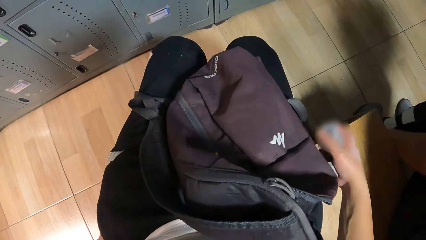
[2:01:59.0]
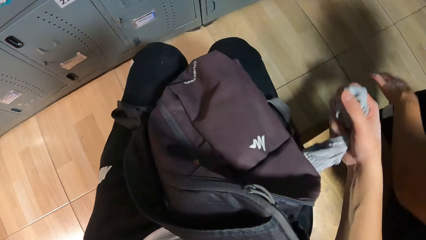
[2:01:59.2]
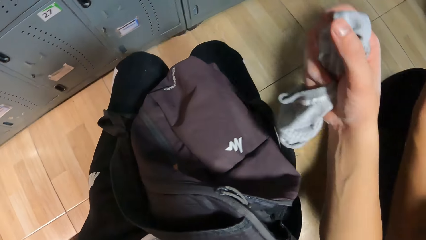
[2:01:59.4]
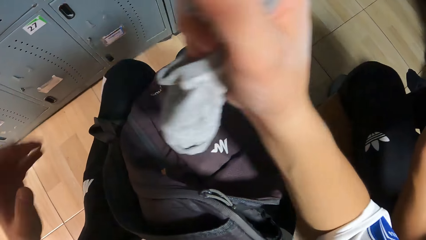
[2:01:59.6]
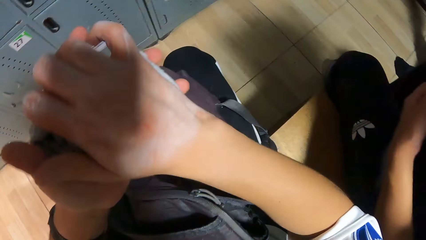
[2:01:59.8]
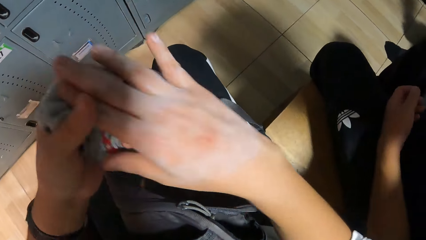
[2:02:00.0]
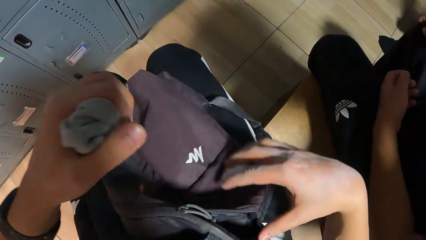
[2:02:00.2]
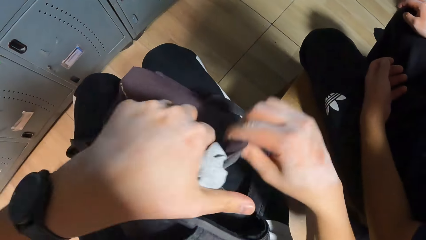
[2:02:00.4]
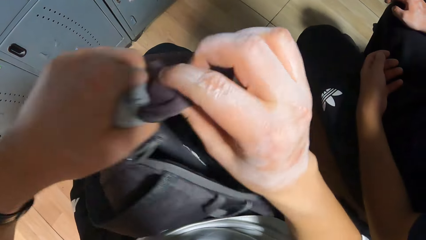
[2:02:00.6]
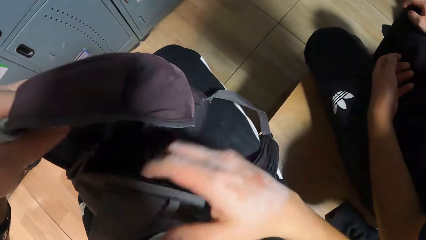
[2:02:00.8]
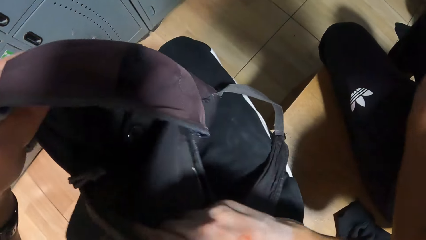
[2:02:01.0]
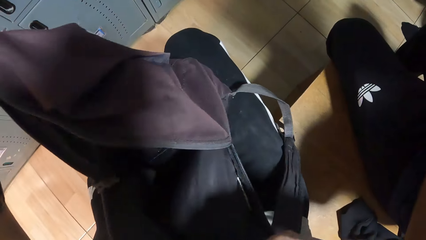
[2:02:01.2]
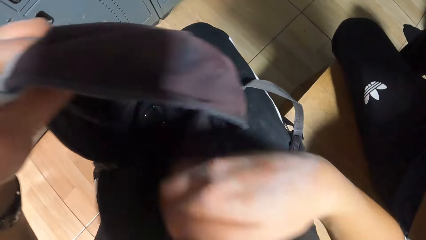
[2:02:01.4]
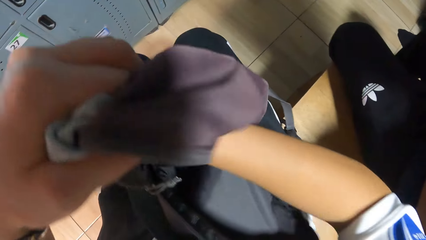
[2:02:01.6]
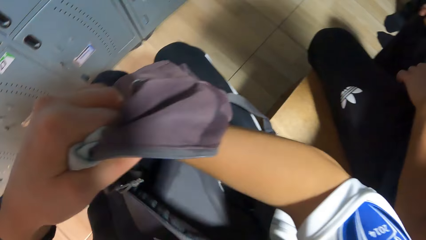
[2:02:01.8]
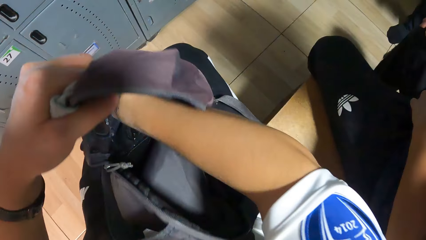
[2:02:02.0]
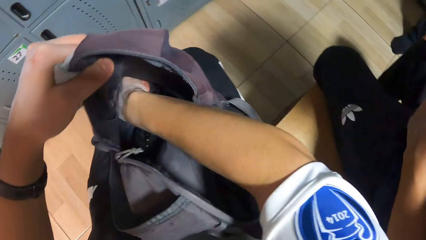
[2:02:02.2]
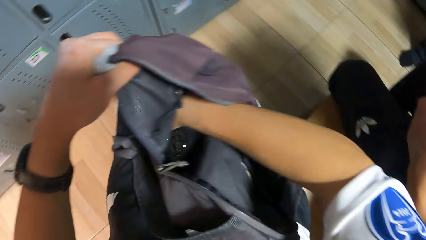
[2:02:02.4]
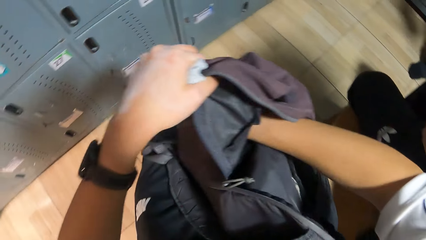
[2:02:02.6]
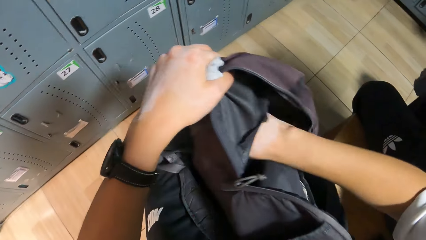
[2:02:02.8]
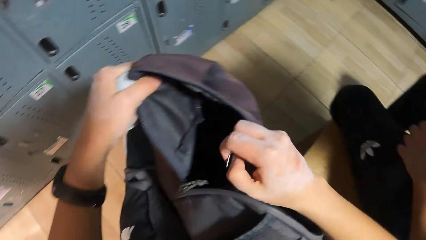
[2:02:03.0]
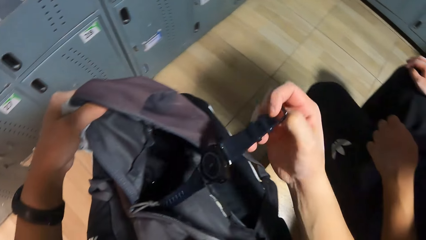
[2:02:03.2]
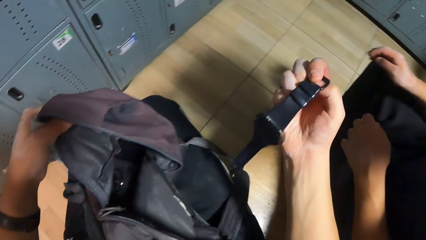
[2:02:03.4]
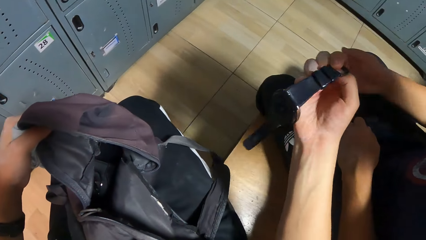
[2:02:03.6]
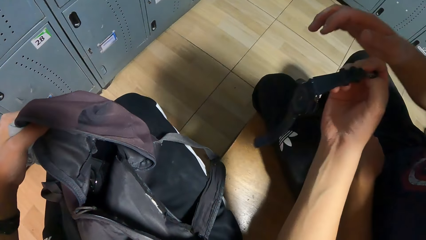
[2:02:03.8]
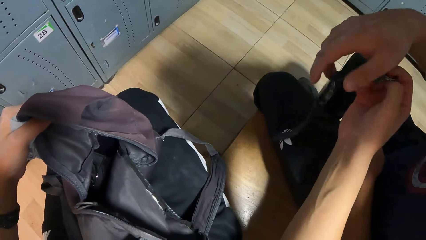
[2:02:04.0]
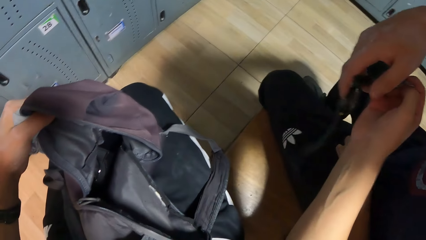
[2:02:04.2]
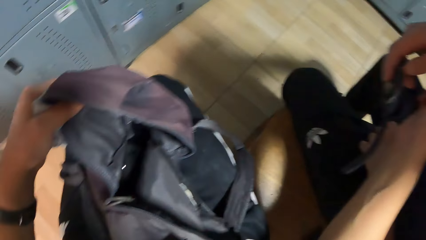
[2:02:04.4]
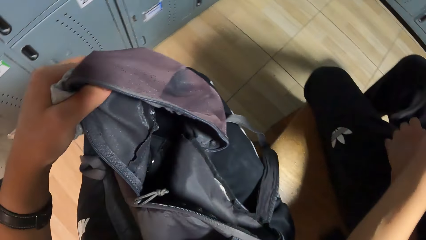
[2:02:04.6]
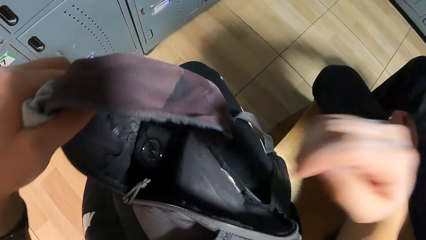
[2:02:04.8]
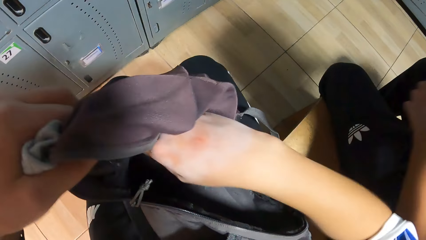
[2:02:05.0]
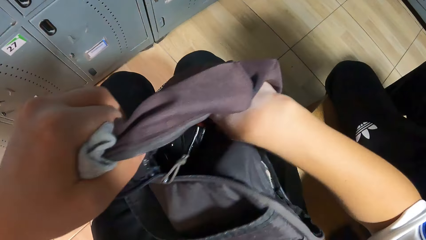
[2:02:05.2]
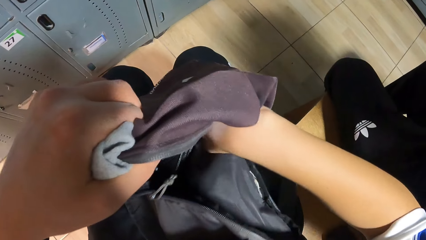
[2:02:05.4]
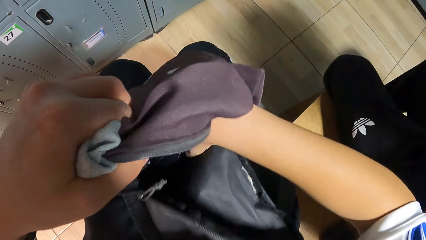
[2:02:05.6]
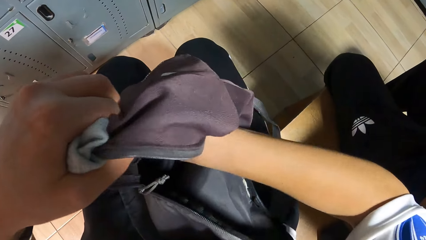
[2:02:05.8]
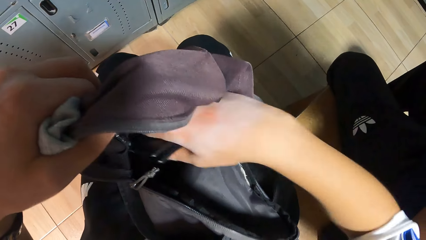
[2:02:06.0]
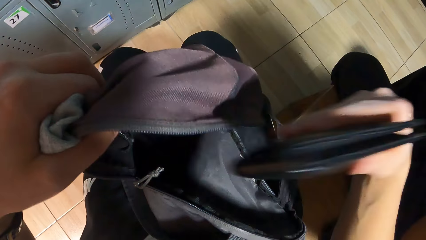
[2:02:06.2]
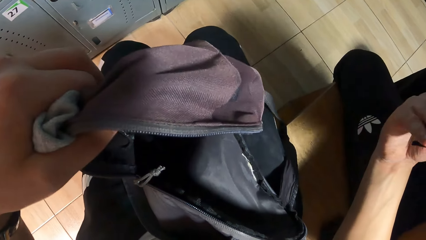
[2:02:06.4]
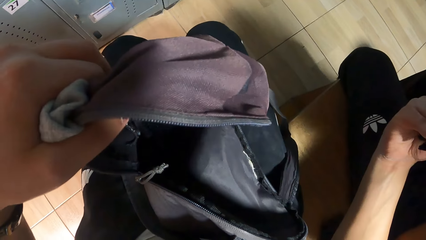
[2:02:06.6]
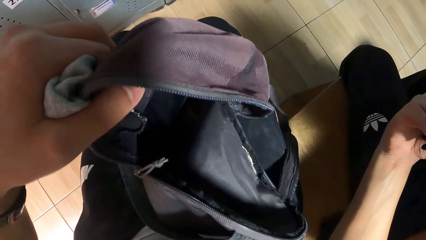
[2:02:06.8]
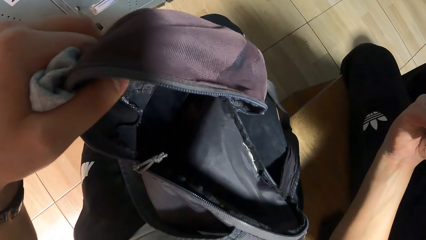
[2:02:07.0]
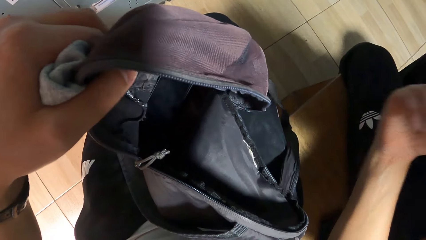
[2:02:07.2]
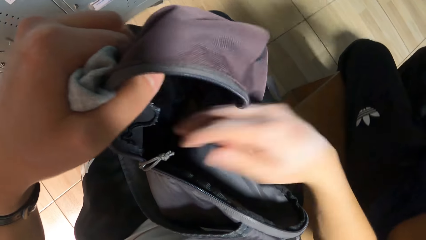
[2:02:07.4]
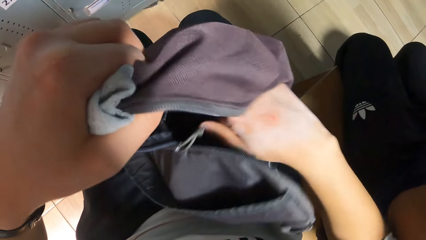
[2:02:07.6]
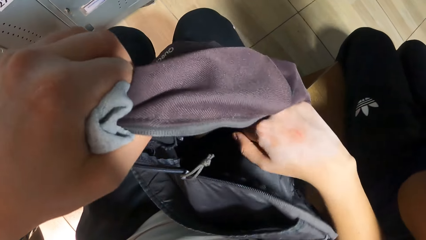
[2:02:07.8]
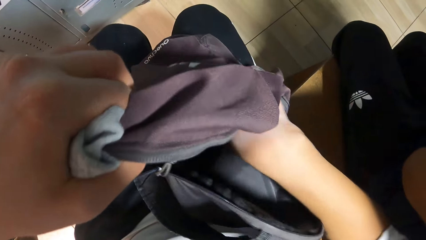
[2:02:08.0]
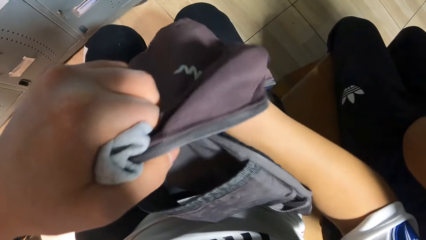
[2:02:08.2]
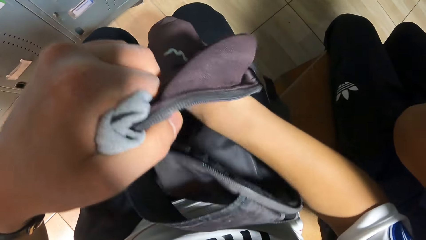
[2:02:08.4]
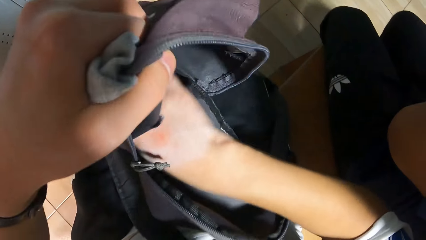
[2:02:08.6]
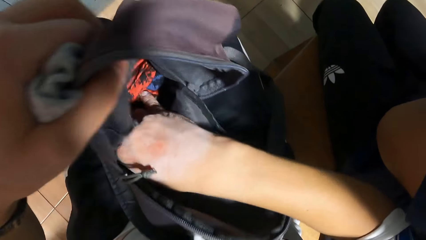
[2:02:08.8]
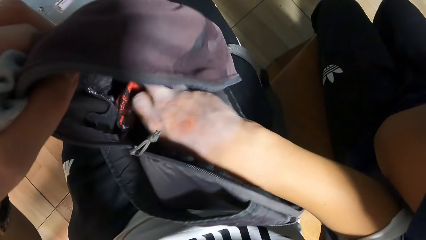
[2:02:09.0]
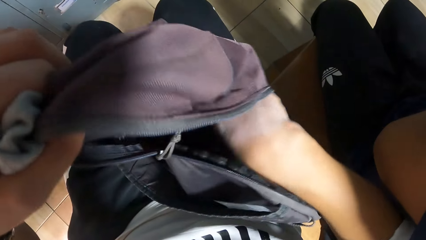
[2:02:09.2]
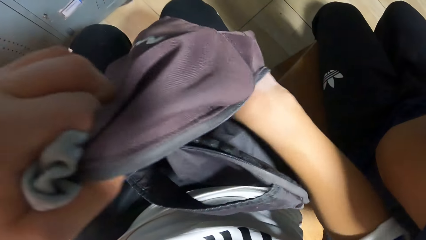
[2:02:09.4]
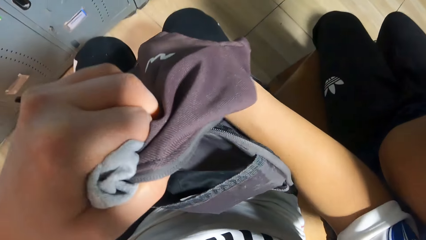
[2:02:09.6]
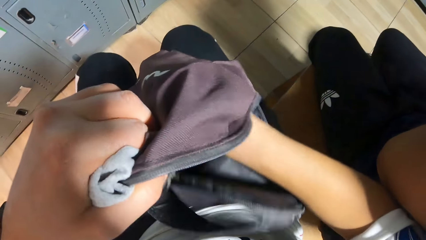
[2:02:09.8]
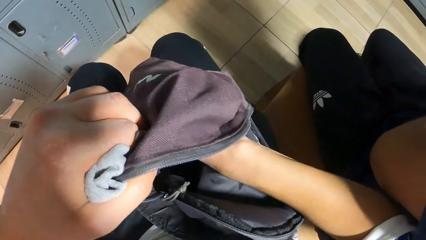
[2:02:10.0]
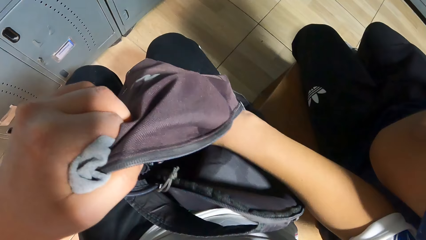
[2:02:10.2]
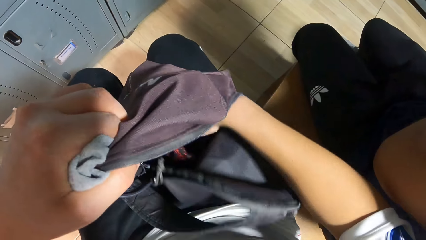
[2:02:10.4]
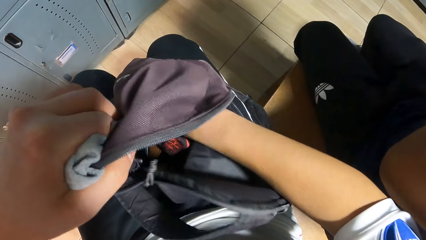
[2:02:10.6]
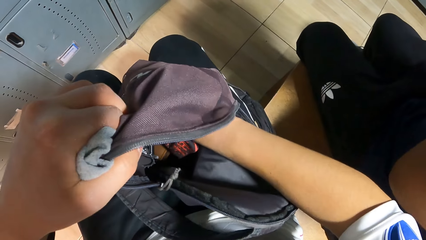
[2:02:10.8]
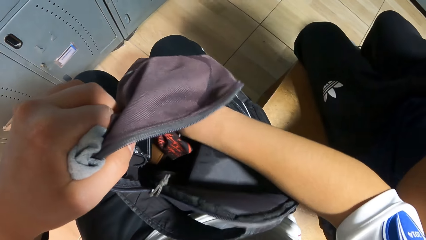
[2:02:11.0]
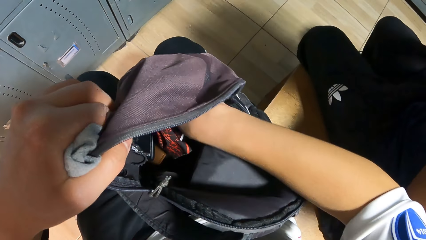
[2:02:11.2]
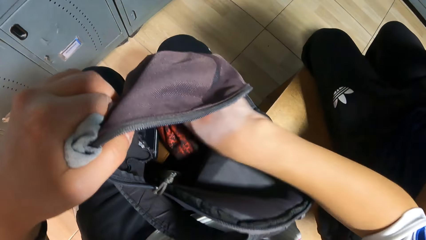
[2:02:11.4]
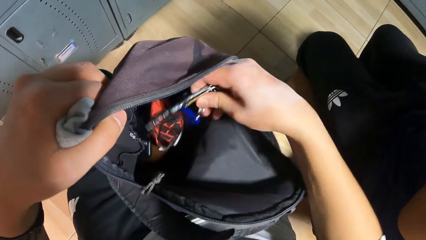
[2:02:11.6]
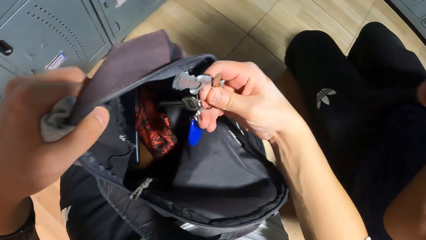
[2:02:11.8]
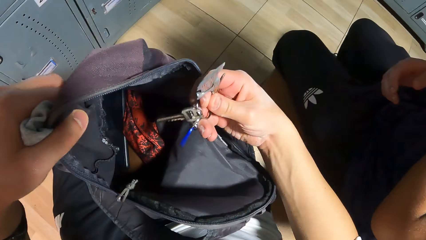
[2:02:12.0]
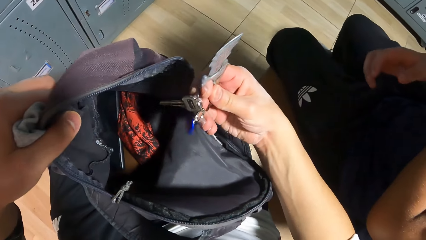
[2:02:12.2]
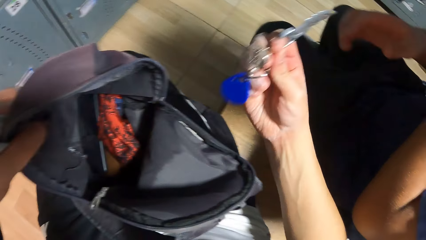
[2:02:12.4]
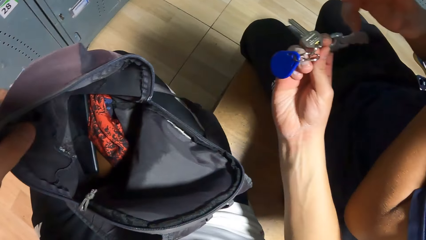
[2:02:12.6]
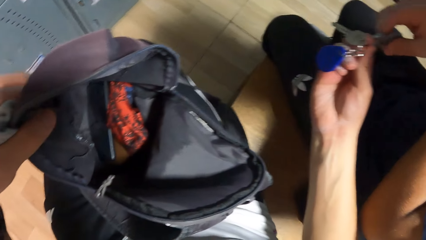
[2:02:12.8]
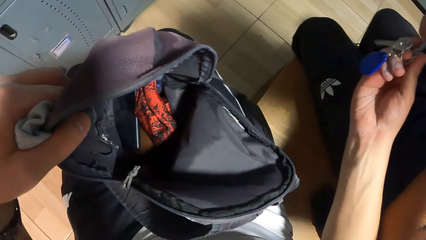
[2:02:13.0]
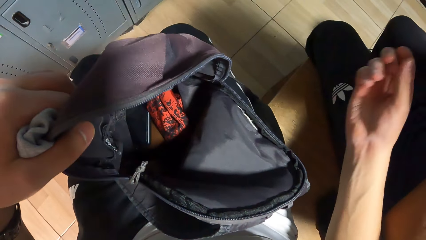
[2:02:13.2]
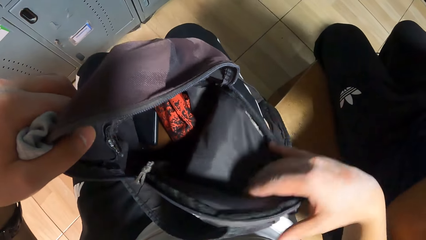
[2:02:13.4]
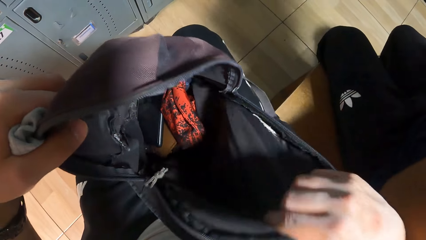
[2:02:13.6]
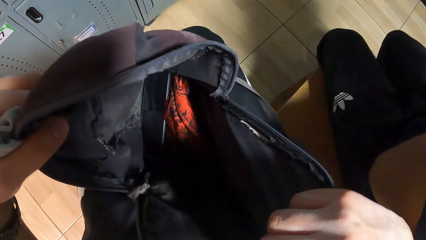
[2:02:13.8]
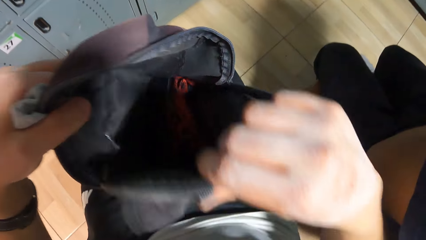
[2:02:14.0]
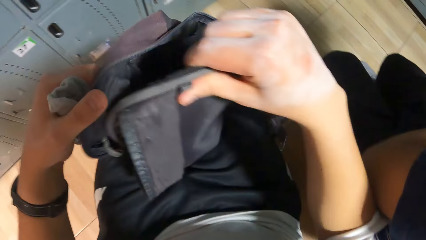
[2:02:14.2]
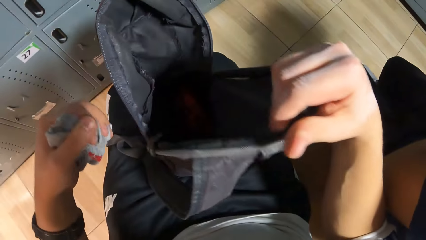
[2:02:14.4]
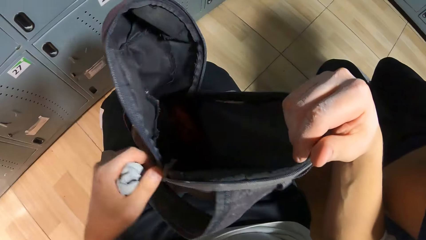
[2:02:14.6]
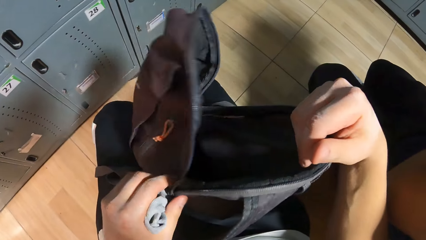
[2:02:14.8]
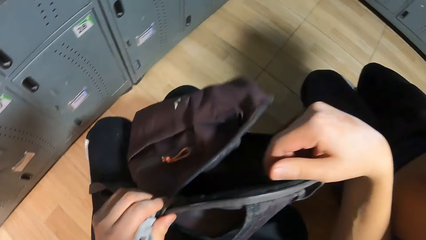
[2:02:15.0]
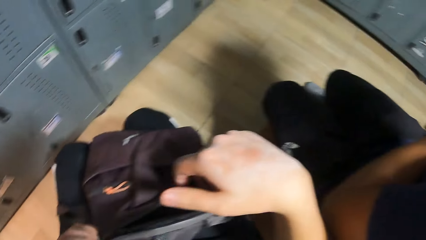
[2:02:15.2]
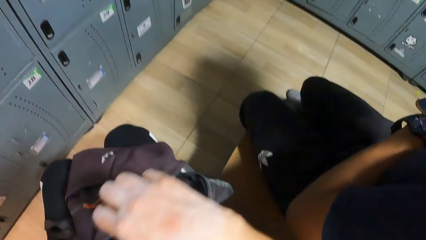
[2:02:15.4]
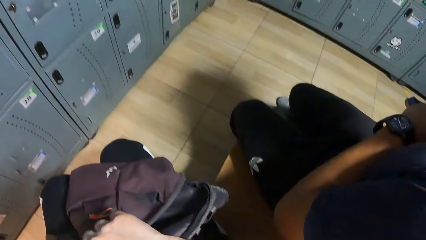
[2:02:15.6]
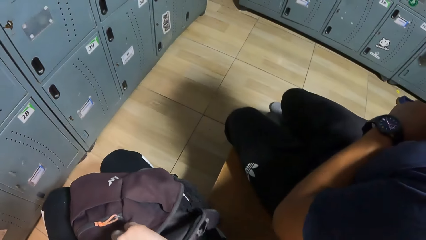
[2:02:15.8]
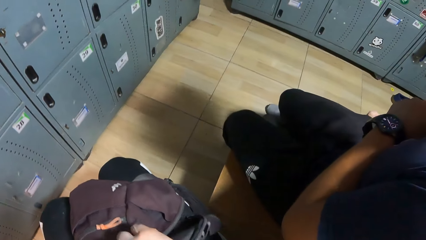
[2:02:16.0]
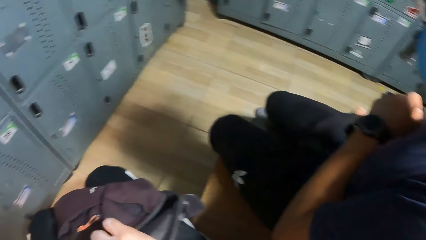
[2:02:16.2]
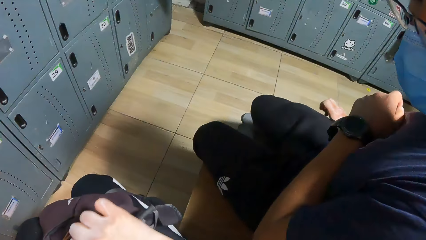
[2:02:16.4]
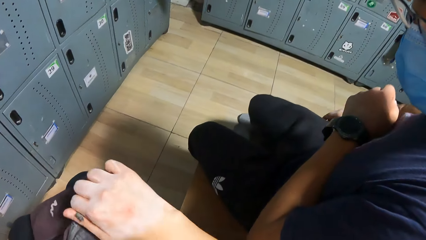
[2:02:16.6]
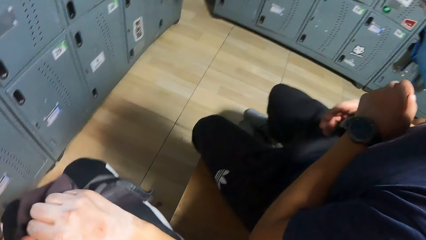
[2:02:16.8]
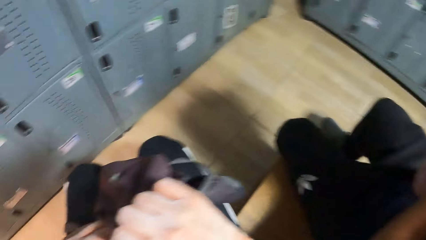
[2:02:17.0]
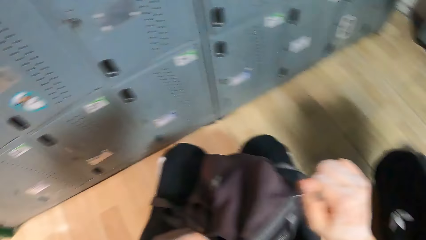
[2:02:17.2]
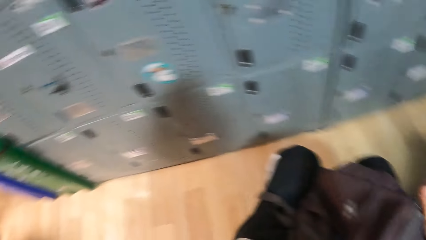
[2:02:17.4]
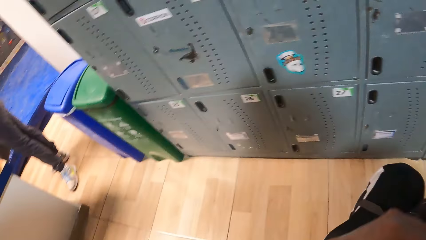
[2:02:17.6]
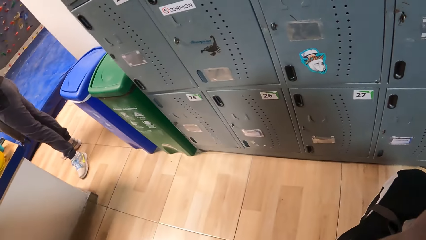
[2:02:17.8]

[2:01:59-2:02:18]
The camera wearer passes the sock in his right hand to his left hand. He opens the bag. He puts his hand in the bag. He brings out a wristwatch from the bag on his lap with his right hand. He gives the man the wristwatch. The man takes the wristwatch in the camera wearer's right hand with his right hand. The camera wearer puts his hand in the bag. He brings out a wallet from the bag on his lap with his right hand. He passes the wallet to the man with his right hand. He puts his hand in the bag. He searches the bag on his lap with his right hand. He brings out a key from the bag on his lap with his right hand. He gives the key to the man. The man takes the key in the camera wearer's right hand with his right hand. The camera wearer touches the zipper of the bag on his lap with his left hand. He closes the bag on his lap with the zipper in his right hand.
